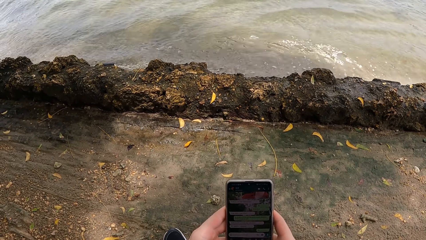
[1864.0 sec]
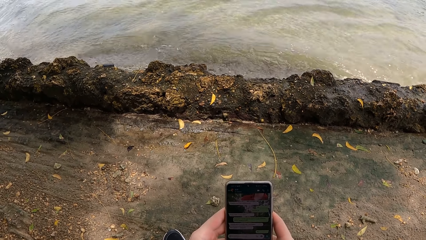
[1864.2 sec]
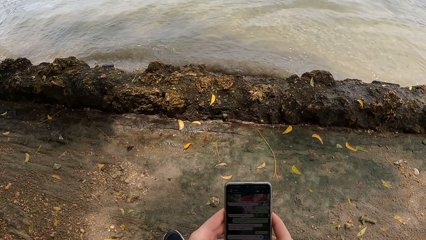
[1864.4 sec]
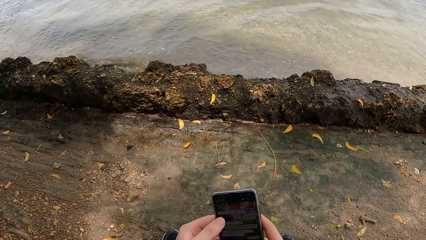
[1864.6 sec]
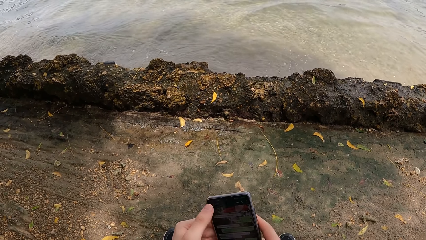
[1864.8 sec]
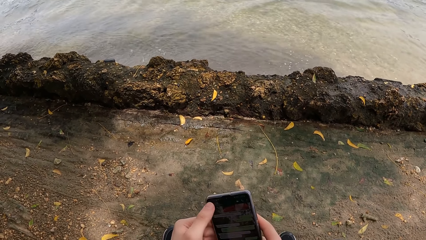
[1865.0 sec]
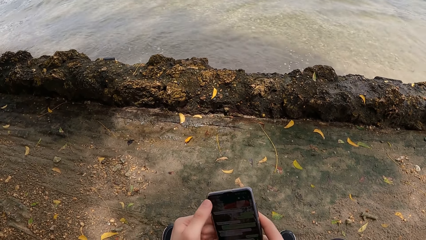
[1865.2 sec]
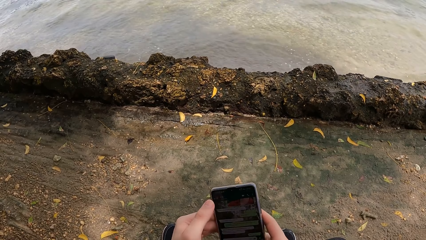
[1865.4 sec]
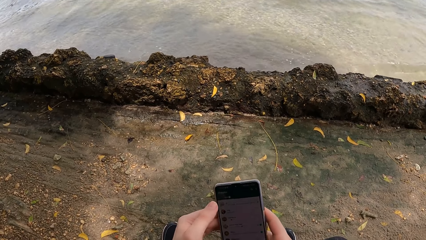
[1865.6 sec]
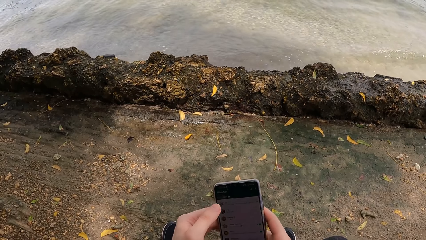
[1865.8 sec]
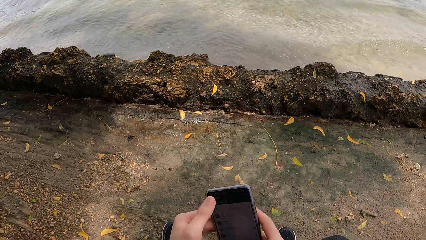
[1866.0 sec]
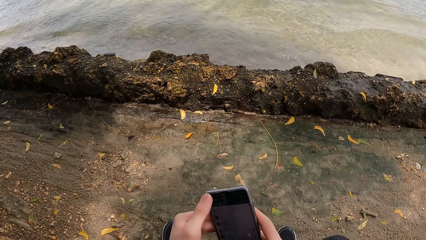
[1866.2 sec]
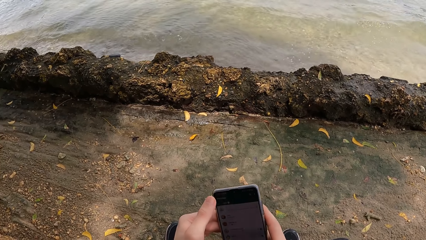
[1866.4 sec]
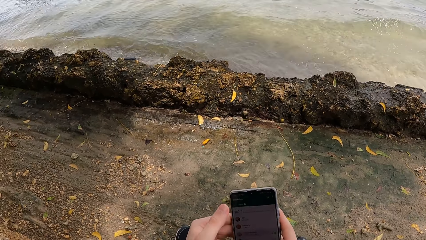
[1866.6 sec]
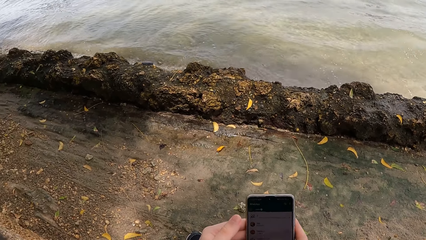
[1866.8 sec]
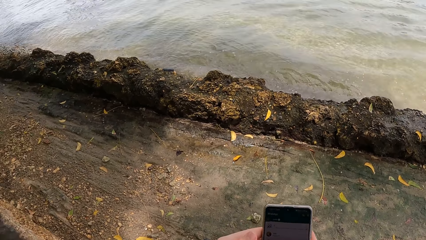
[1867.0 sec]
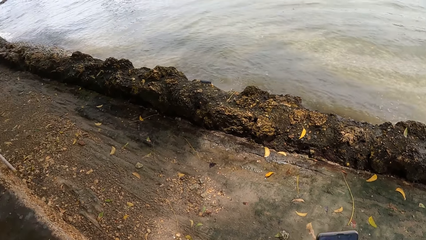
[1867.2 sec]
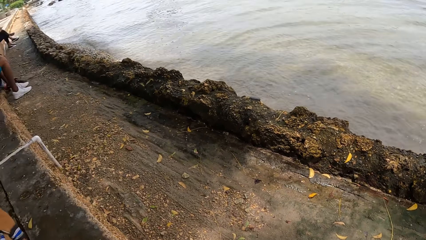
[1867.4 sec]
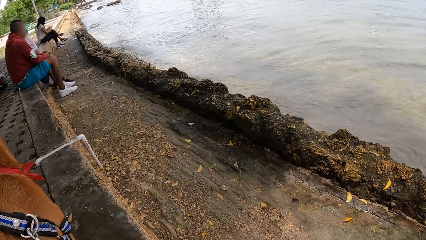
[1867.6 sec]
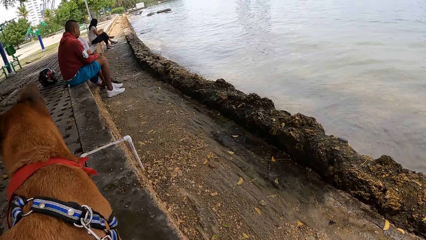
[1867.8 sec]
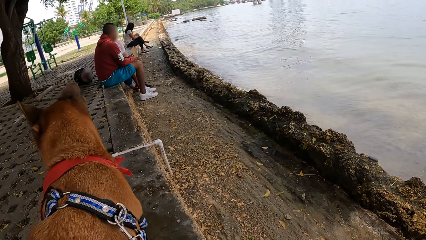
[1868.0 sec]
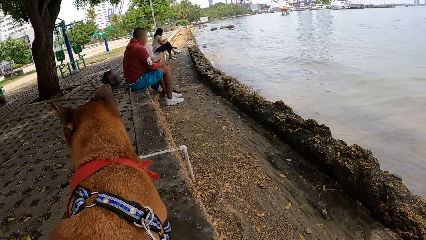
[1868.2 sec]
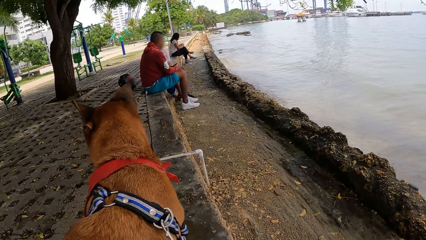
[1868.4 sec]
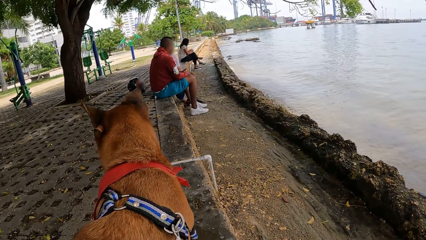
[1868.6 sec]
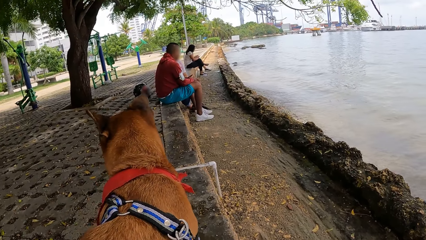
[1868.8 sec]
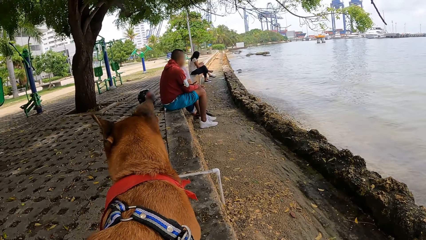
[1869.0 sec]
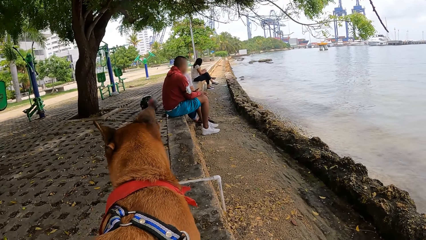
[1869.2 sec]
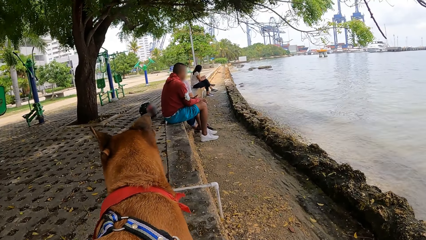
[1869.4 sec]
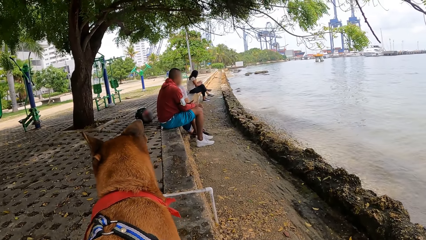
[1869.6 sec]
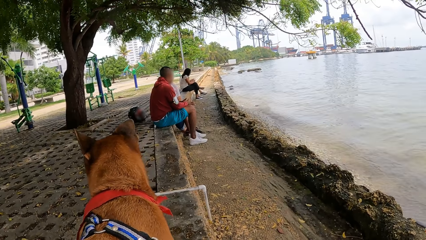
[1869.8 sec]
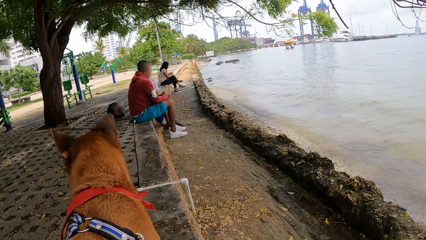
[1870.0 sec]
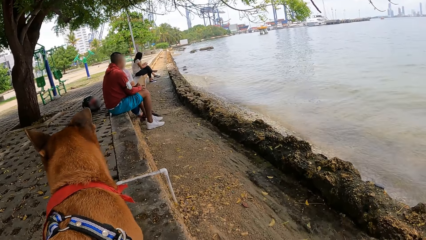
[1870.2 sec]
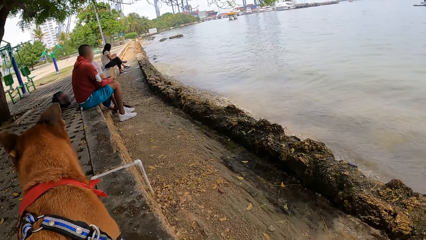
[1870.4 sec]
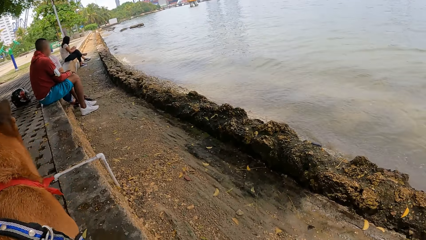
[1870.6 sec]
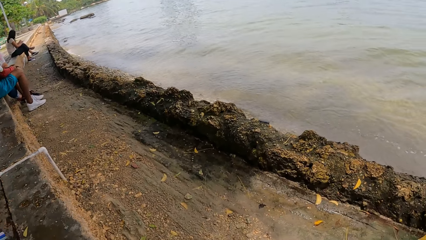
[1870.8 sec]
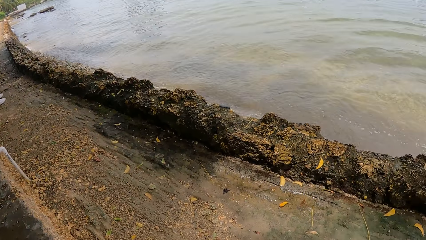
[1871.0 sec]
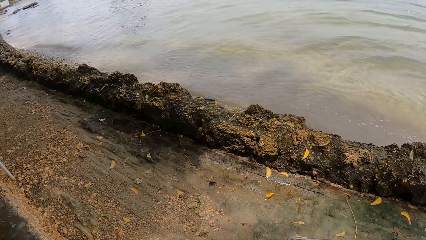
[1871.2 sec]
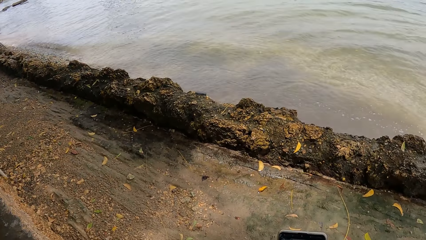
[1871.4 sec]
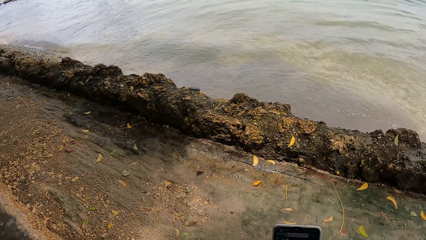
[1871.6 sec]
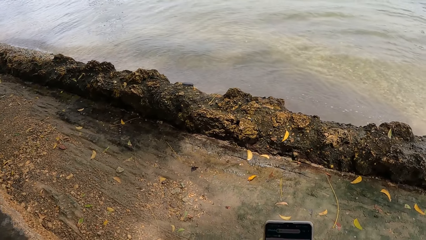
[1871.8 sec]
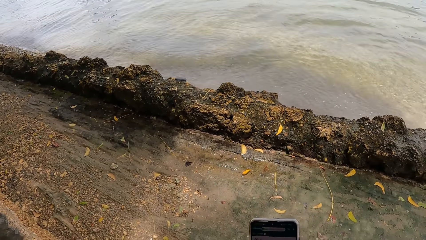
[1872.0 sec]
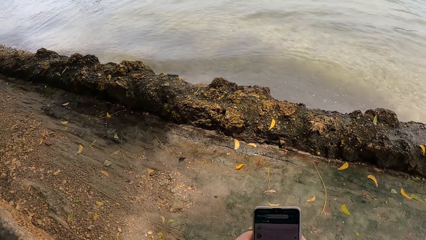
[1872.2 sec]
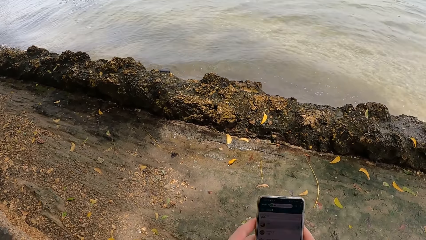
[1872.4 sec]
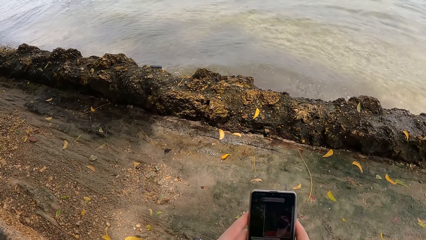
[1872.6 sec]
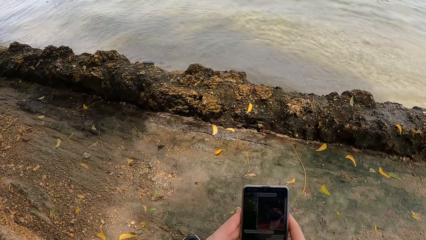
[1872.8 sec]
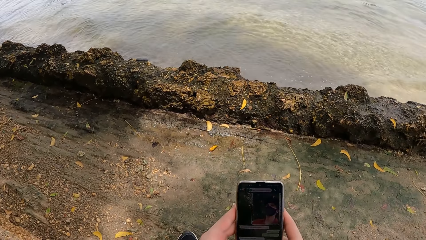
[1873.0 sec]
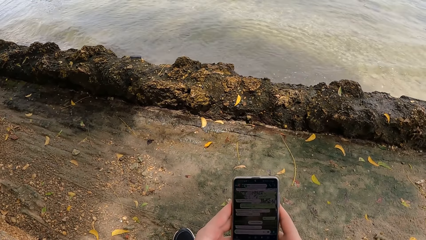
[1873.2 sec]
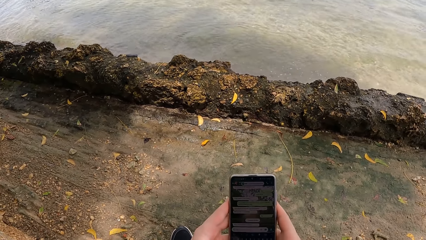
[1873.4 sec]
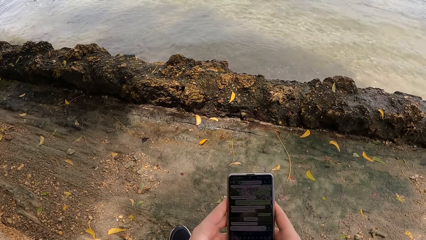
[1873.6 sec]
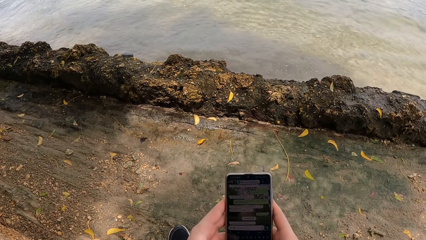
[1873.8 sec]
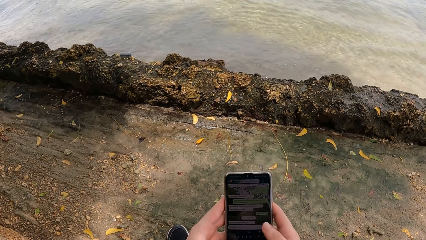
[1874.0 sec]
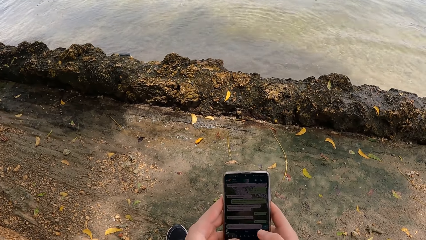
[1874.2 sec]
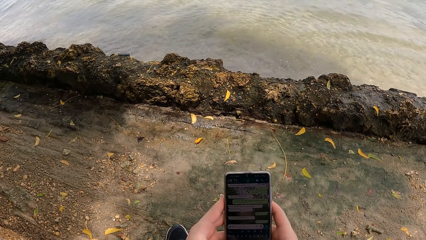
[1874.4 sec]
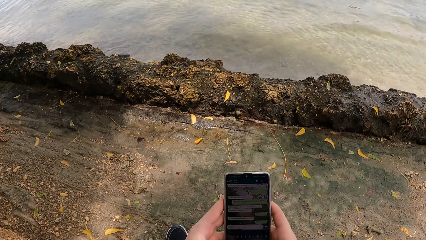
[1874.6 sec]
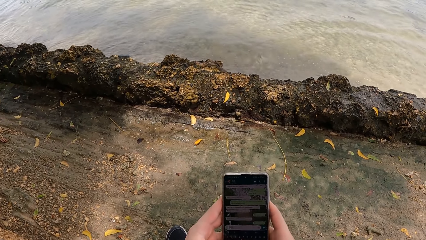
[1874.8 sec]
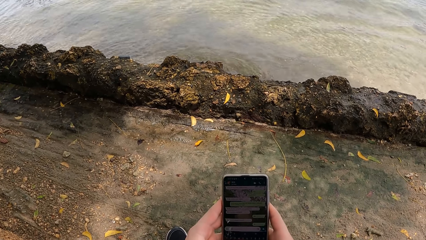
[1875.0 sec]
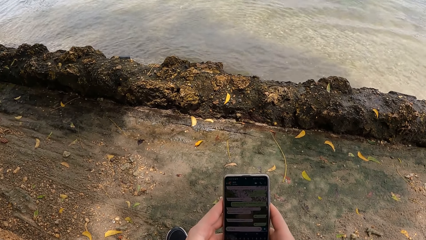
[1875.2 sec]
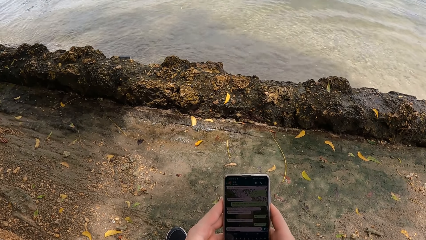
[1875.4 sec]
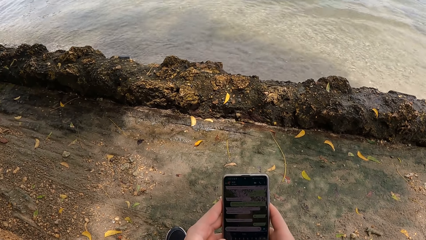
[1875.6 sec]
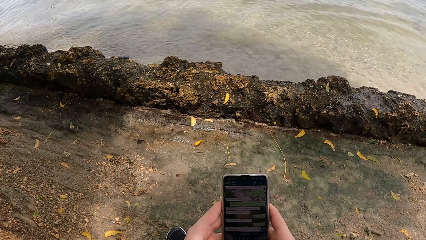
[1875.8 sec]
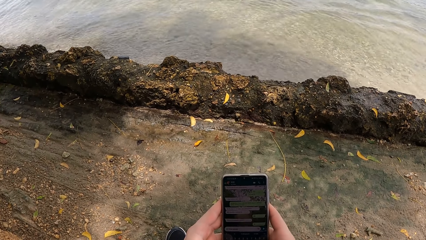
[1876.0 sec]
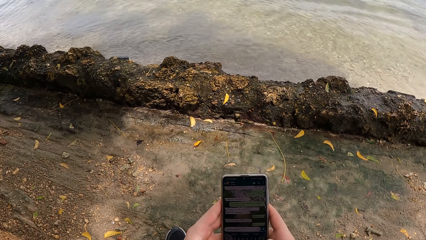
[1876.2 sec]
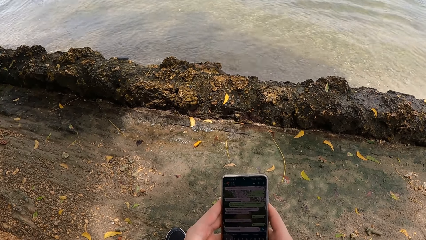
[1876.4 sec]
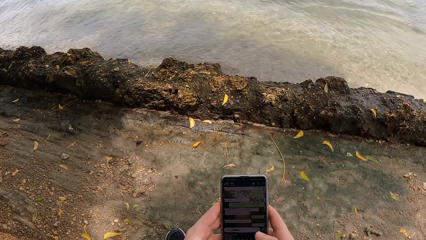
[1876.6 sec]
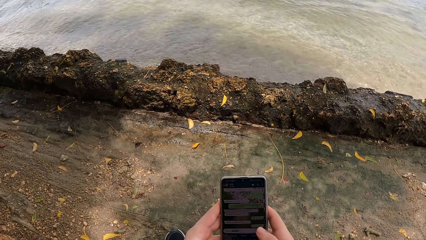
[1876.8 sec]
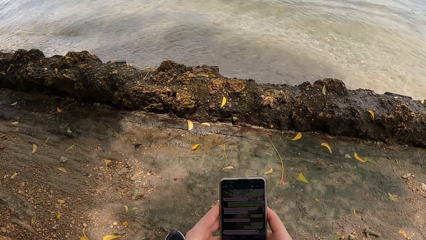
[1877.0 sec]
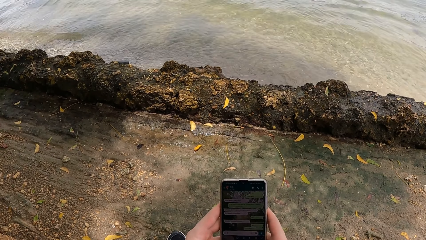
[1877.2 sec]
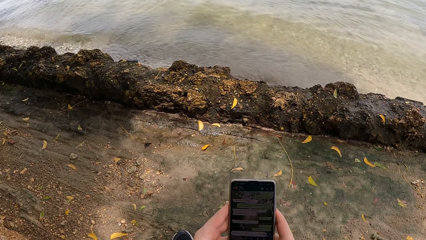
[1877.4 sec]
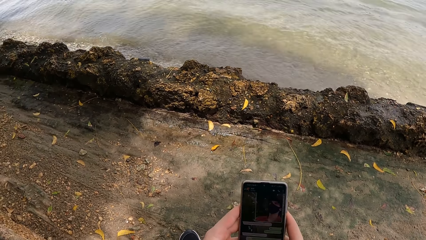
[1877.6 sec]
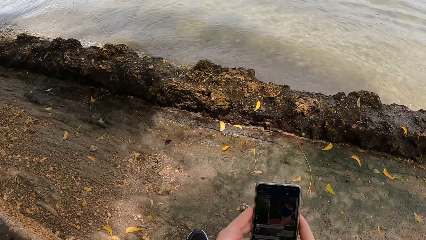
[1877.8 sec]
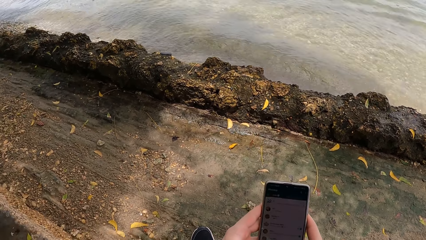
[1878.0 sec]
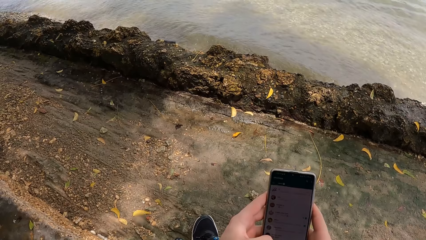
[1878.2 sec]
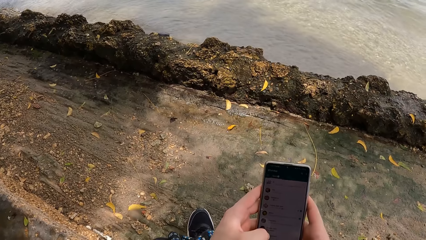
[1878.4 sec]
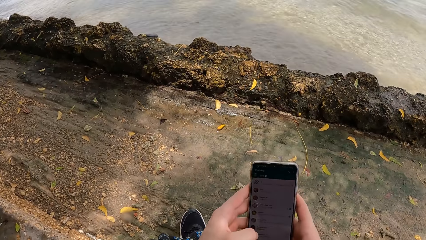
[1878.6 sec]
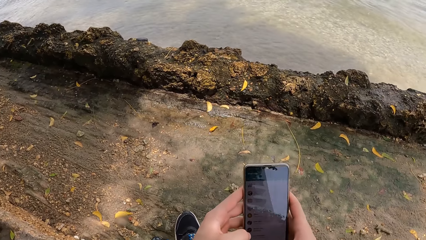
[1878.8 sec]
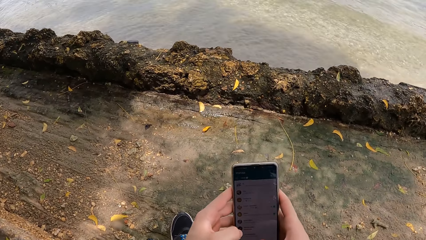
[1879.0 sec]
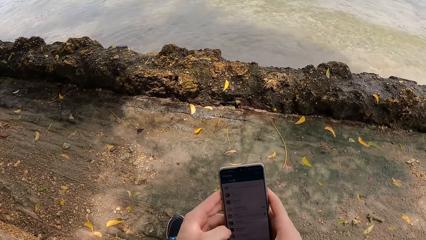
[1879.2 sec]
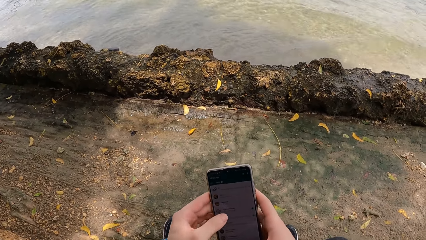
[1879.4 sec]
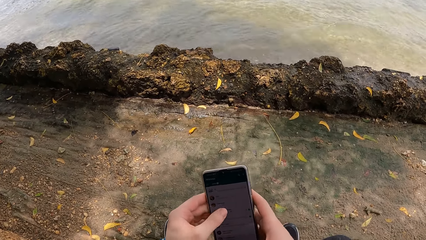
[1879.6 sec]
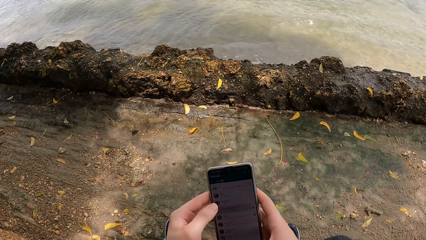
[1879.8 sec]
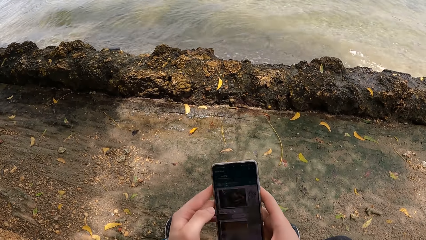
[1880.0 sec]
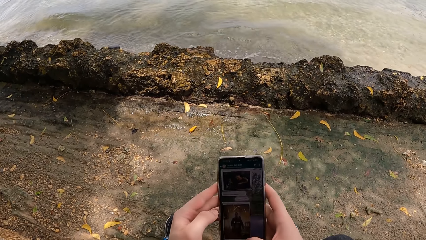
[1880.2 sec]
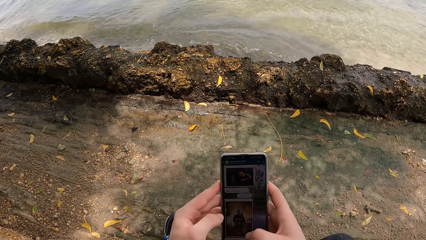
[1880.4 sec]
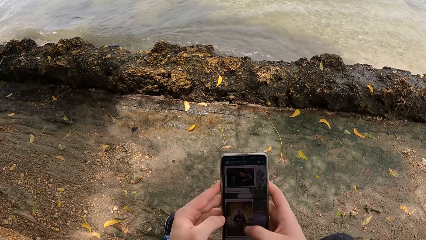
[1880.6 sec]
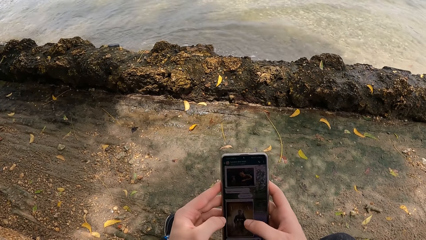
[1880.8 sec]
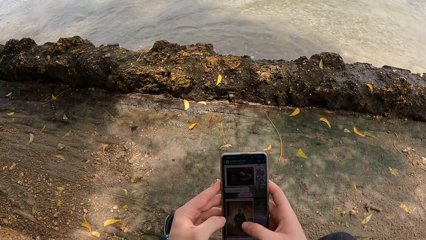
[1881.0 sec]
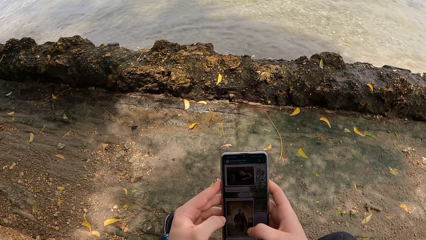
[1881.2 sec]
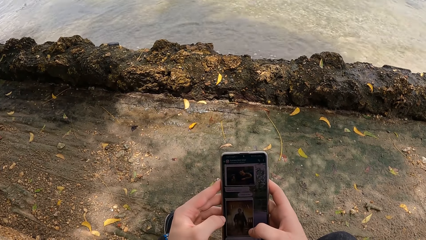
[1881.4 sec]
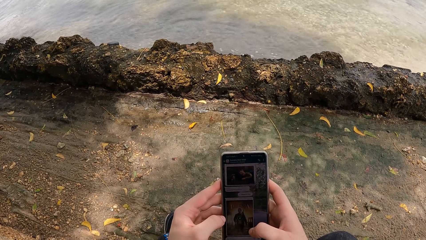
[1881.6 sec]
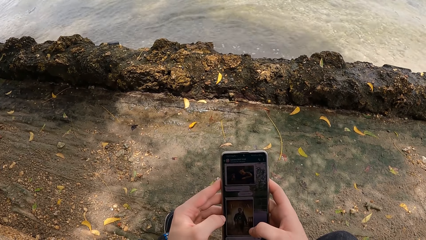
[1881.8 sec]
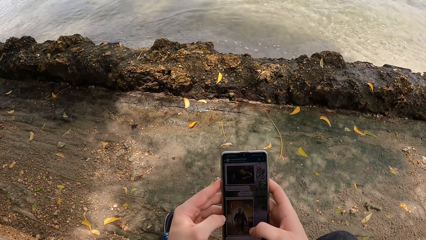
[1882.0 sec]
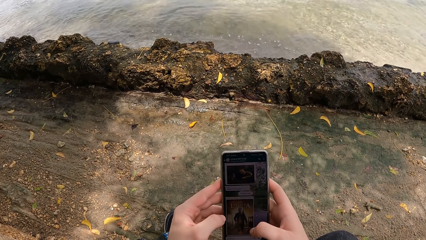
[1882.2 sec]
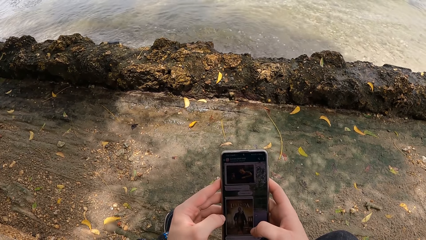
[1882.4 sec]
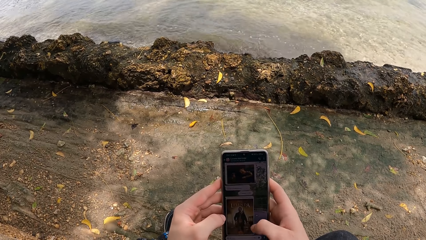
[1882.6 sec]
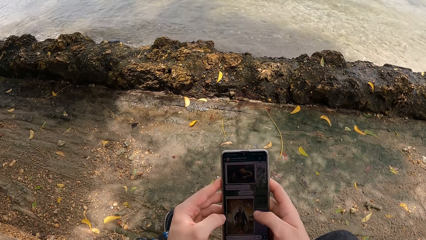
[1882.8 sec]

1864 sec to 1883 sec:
The camera wearer looks around. They look at the dog. They operate the phone.
